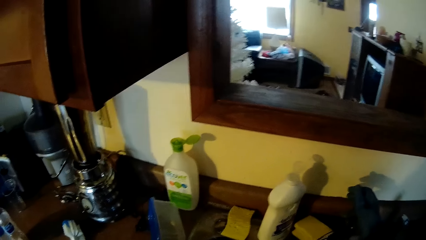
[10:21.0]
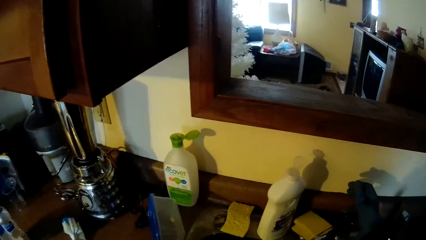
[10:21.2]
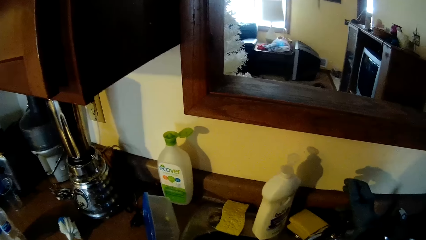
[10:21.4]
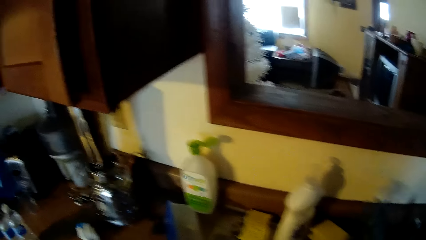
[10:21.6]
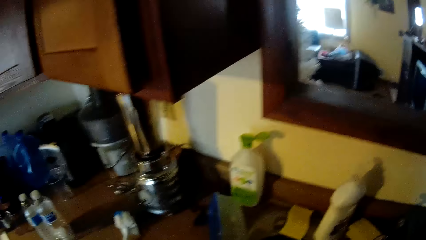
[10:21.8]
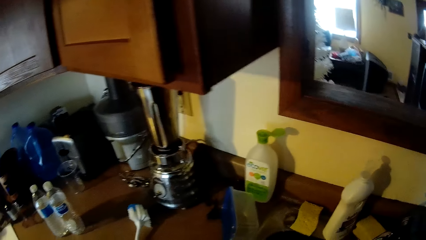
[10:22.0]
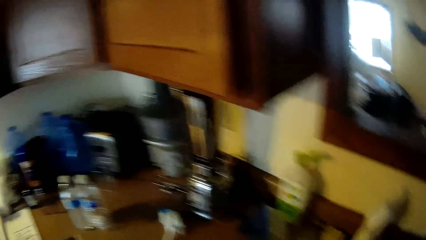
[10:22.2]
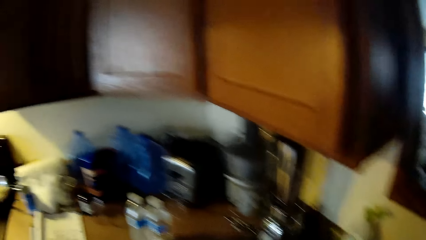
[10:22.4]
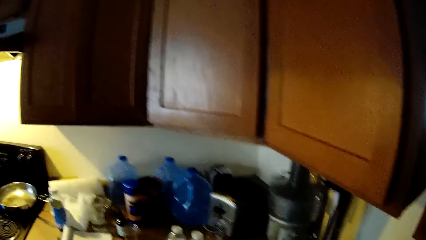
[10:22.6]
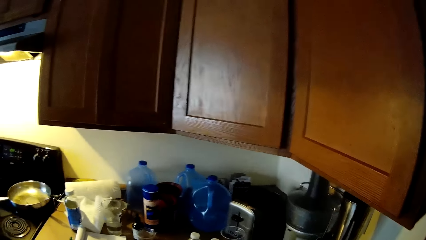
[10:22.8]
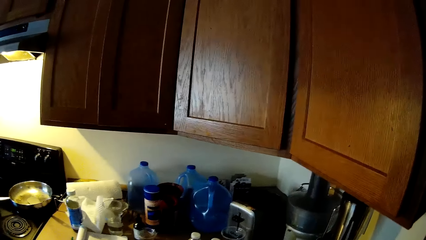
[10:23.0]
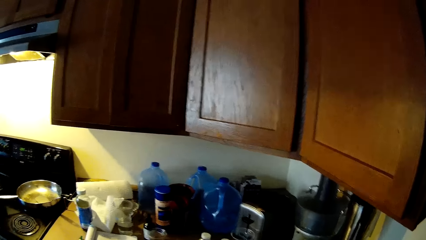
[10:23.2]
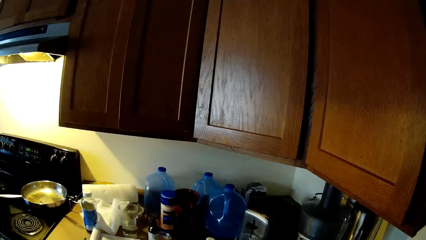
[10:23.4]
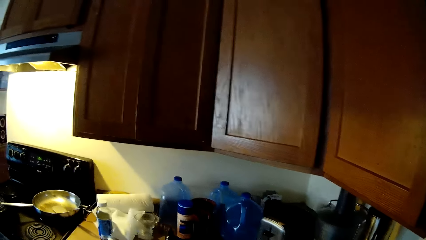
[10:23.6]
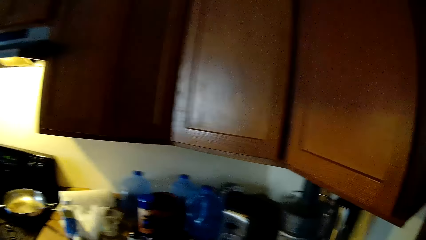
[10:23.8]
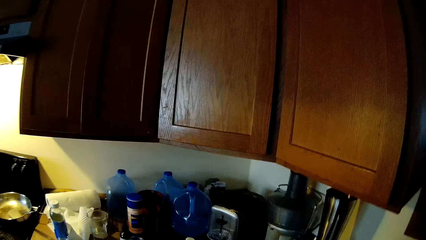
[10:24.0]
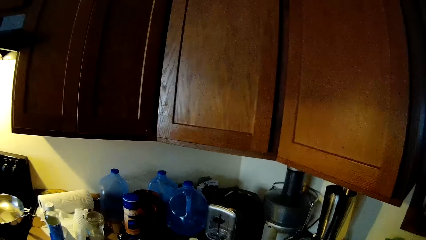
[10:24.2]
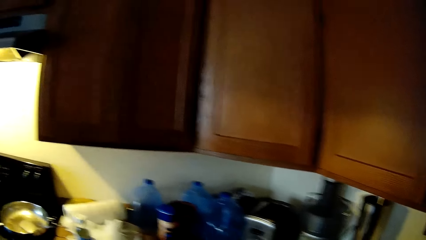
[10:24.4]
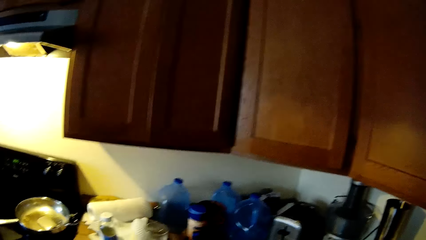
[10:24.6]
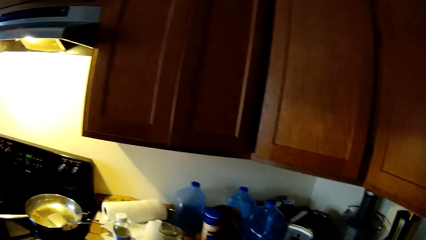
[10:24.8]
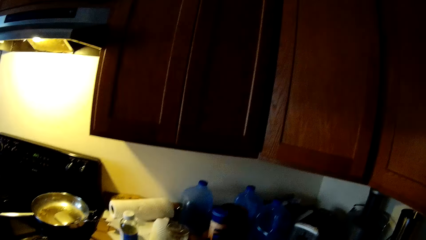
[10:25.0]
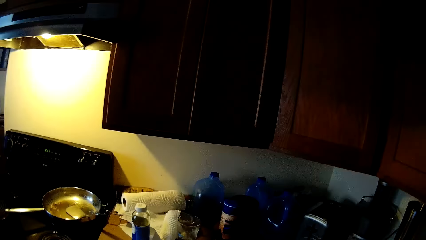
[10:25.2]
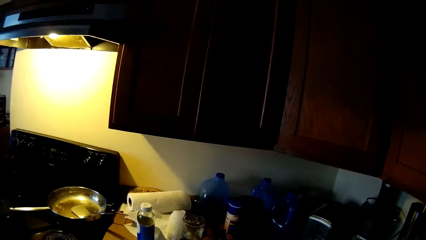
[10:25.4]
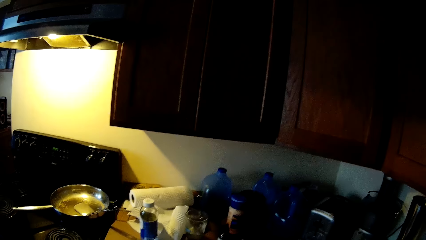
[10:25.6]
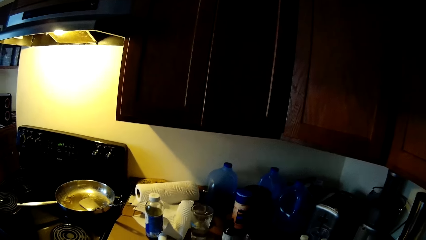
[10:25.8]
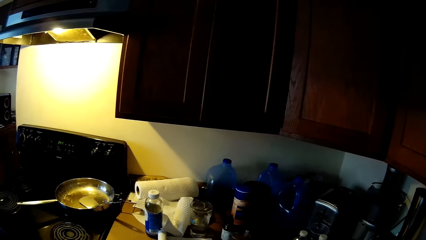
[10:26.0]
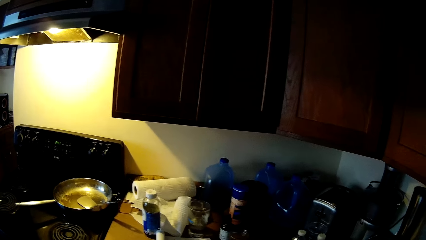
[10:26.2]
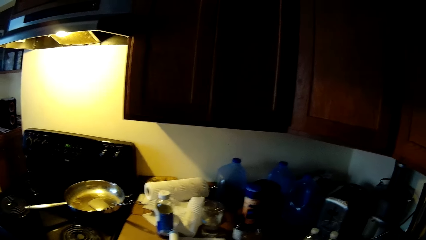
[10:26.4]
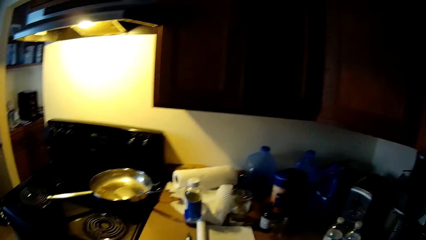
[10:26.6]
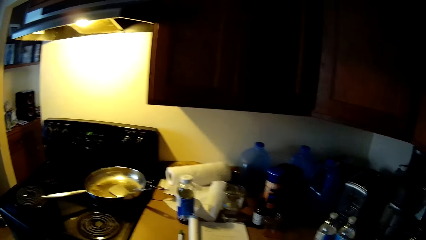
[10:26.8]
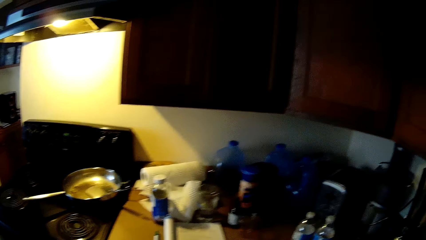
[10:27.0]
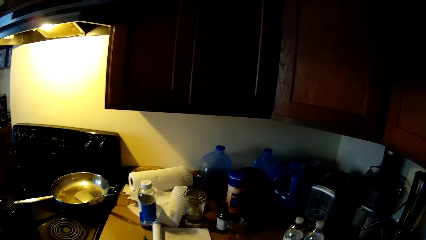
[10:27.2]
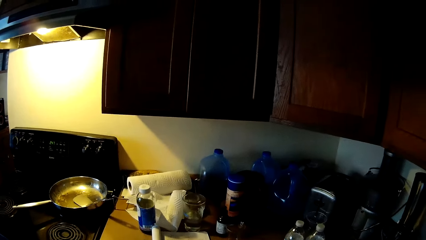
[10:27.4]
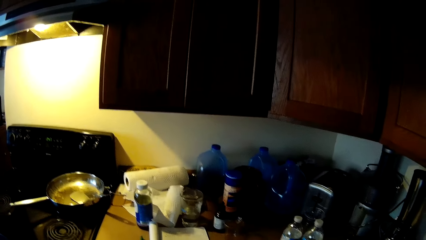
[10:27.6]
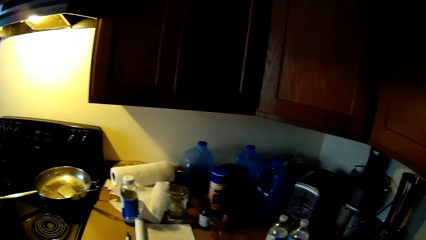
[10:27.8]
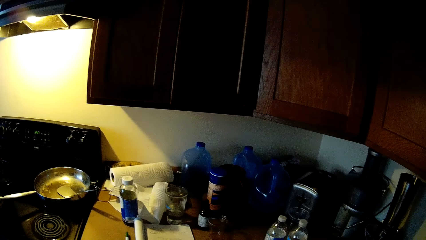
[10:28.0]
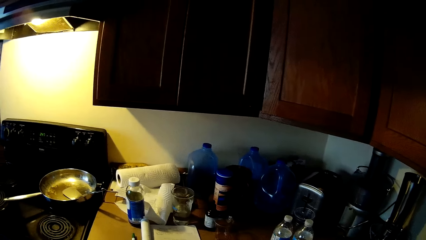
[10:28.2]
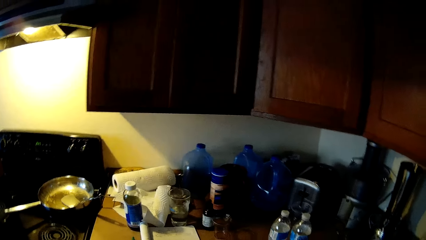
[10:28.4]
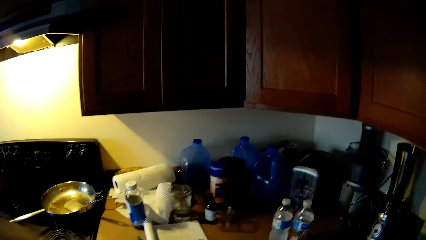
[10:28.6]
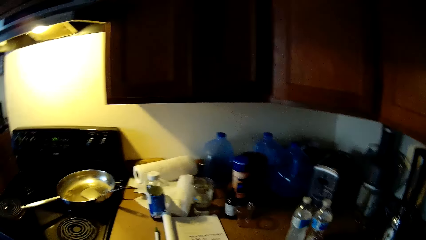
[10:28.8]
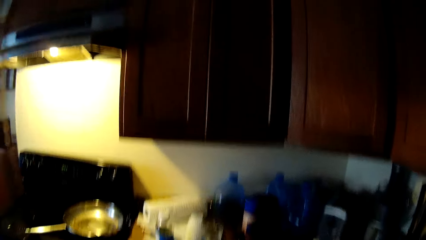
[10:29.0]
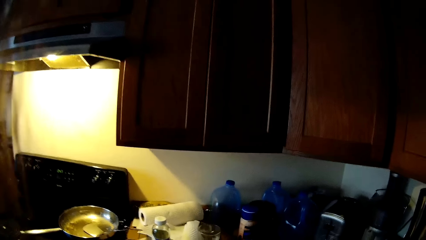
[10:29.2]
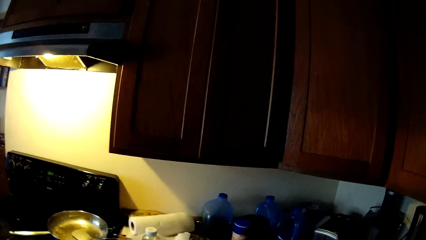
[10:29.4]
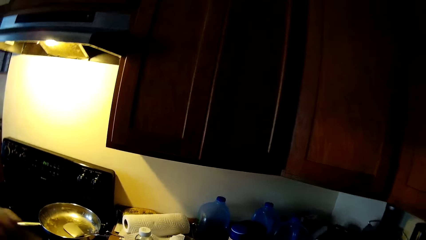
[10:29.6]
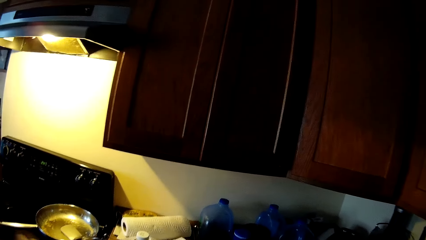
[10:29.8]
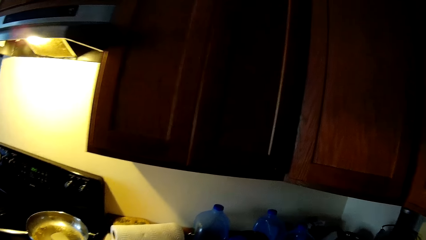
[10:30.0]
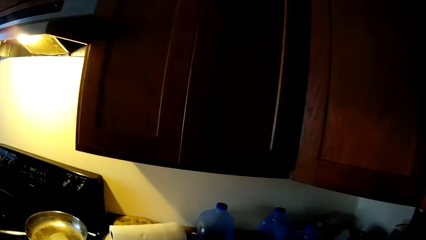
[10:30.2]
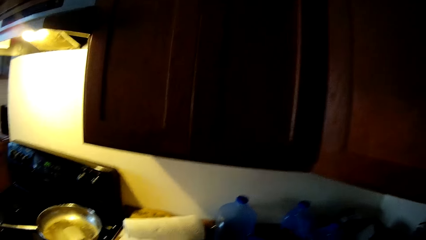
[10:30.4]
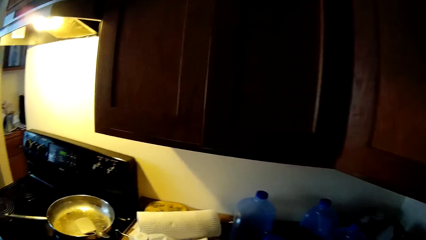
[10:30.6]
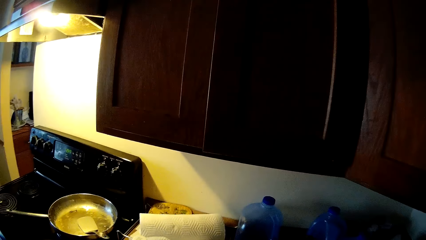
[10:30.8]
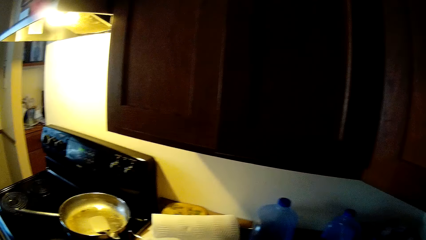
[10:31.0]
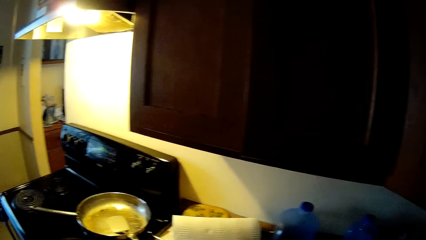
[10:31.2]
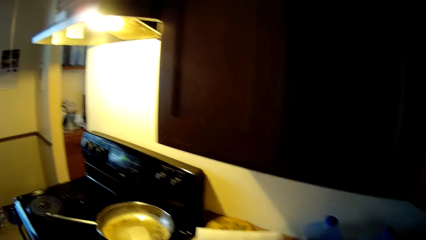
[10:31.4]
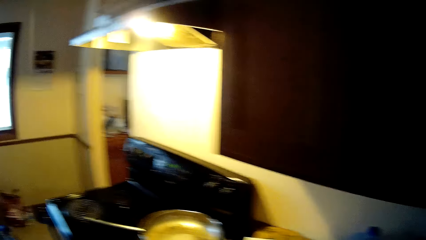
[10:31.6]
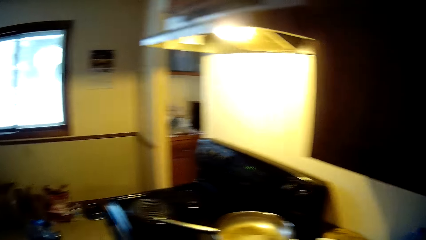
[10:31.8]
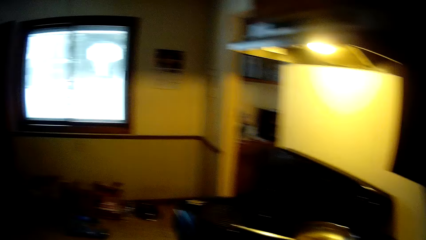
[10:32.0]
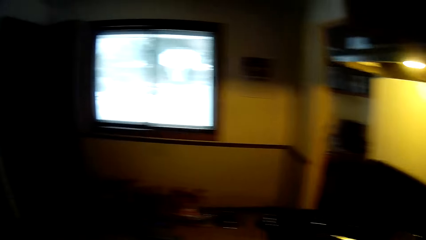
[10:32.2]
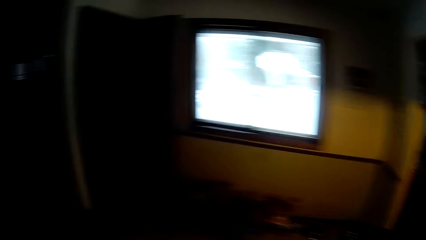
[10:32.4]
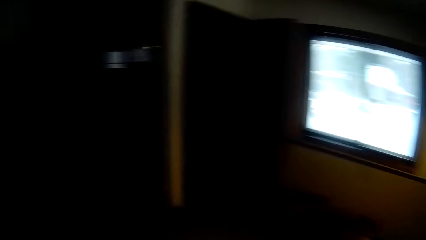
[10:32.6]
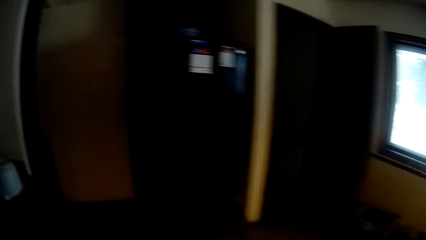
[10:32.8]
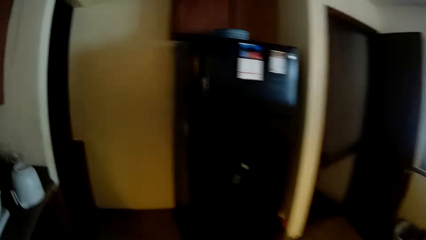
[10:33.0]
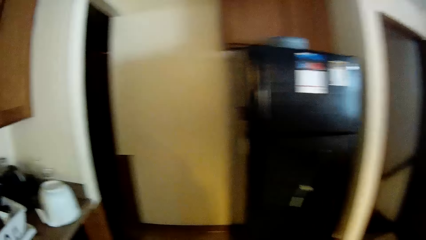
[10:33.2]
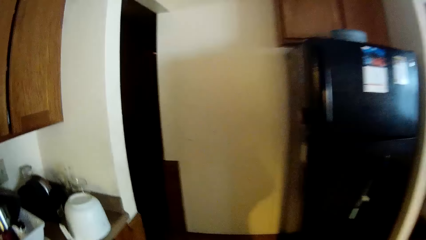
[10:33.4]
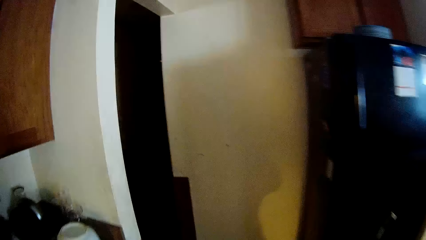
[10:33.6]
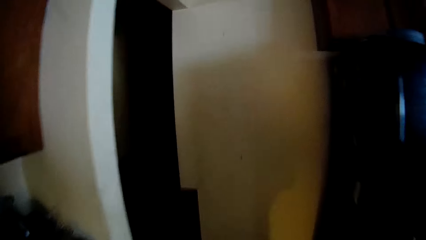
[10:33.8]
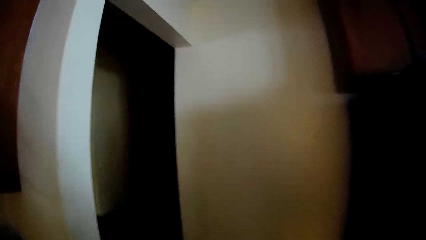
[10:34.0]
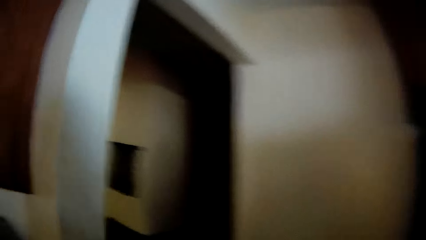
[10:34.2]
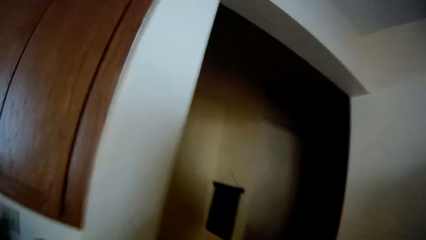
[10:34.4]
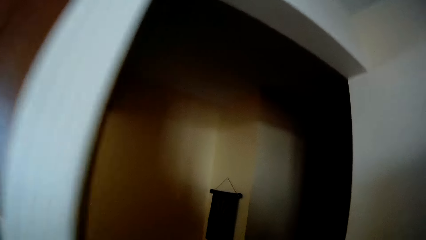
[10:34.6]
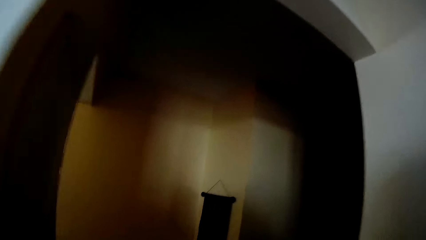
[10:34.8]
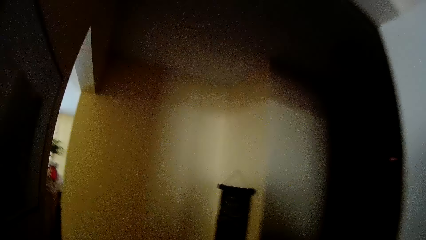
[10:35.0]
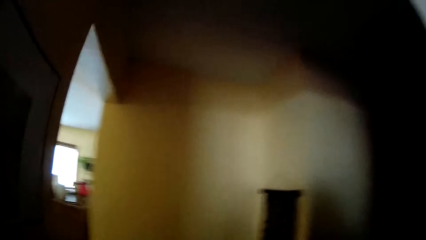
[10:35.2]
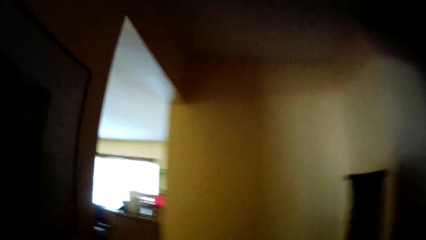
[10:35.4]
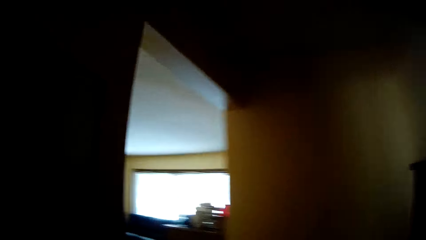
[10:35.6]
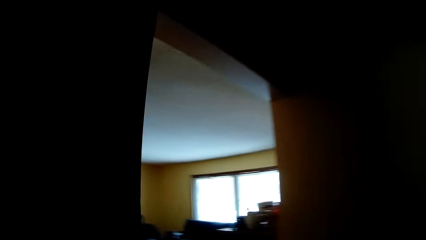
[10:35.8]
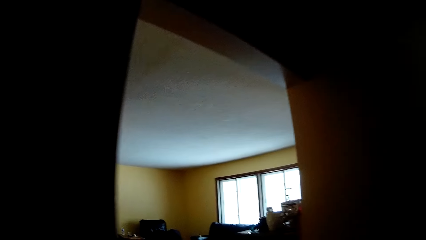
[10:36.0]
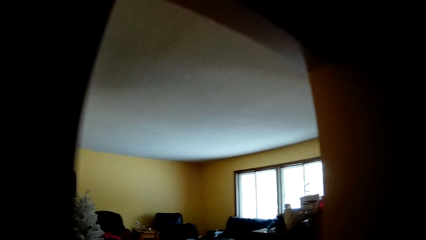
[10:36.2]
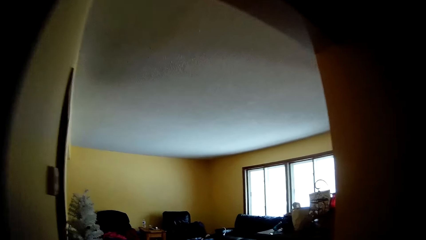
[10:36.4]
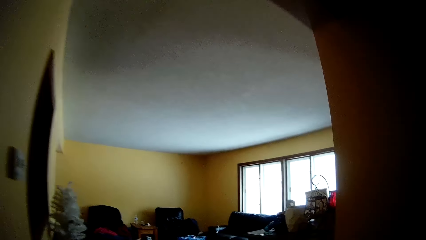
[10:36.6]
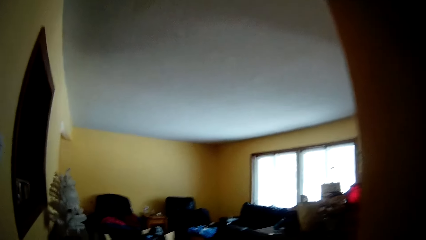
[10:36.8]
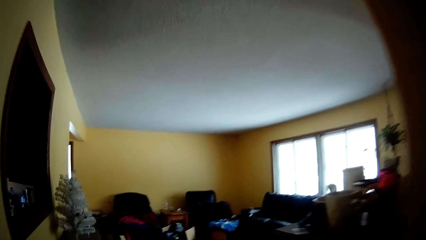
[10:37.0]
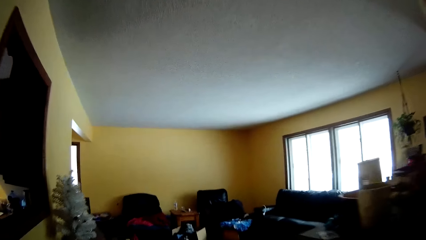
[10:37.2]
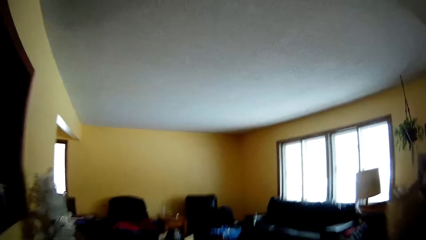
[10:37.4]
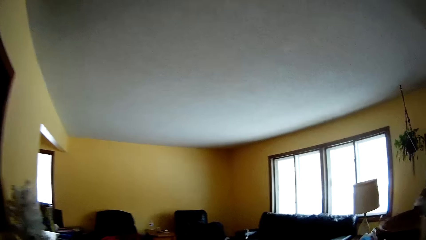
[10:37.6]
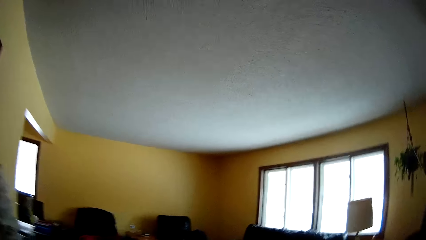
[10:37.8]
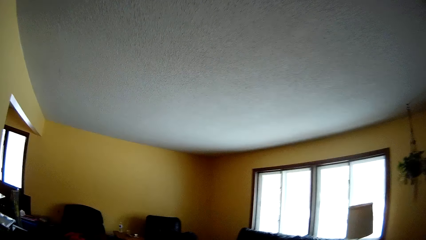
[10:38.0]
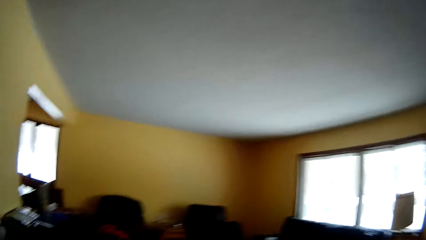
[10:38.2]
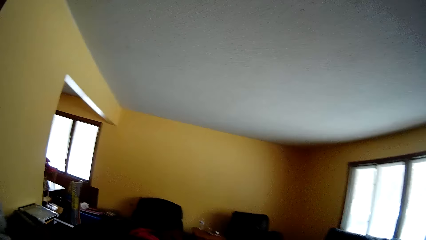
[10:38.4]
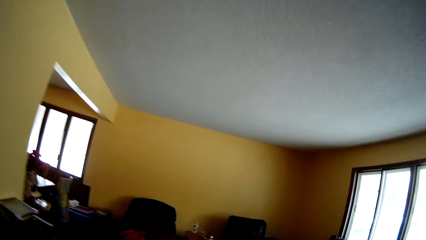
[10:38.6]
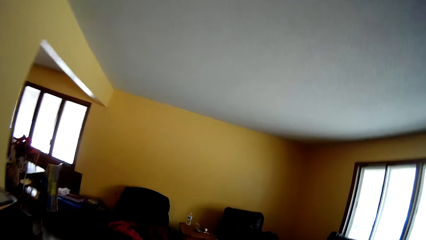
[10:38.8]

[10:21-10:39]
The camera wearer closes the faucet with his right hand. He touches the sink tap. He looks around. He walks around. He looks around. He moves to the counter top. He walks to a living room.
